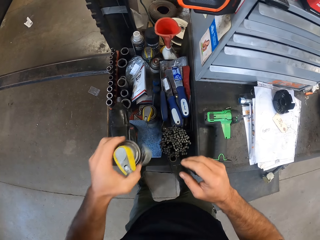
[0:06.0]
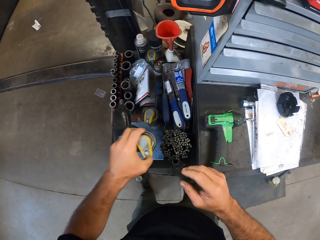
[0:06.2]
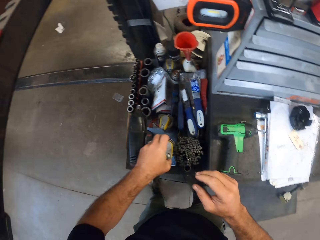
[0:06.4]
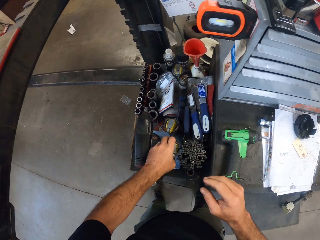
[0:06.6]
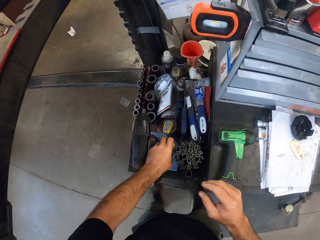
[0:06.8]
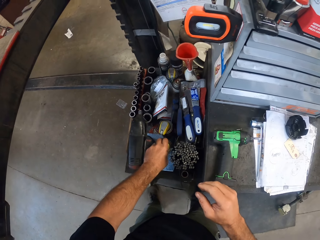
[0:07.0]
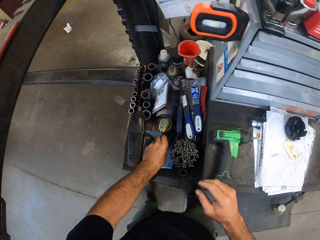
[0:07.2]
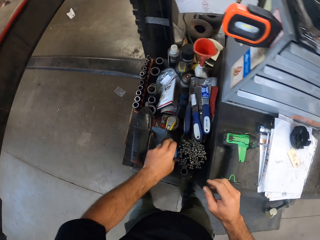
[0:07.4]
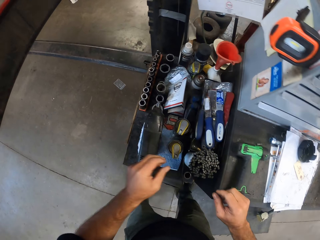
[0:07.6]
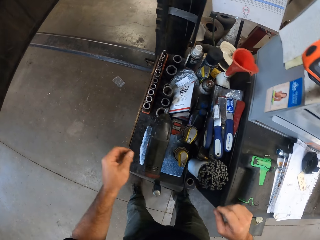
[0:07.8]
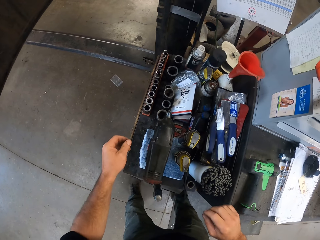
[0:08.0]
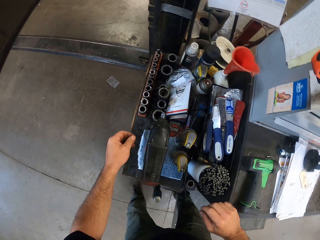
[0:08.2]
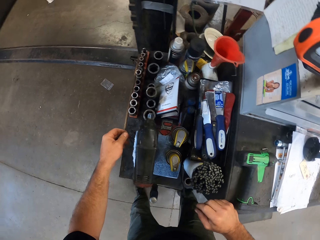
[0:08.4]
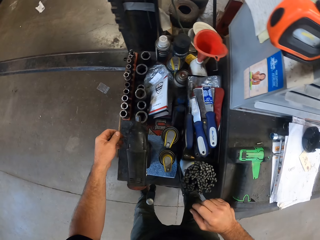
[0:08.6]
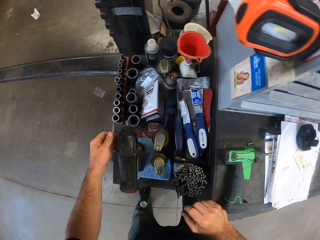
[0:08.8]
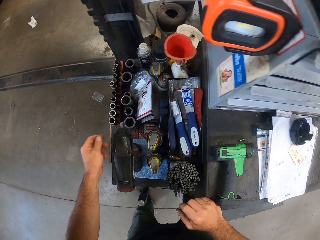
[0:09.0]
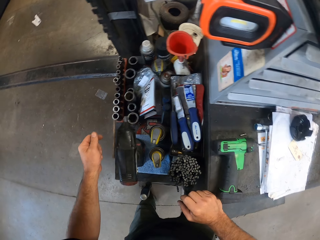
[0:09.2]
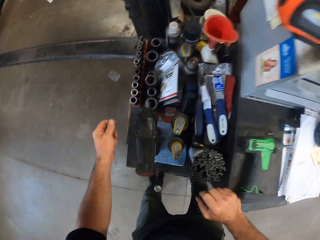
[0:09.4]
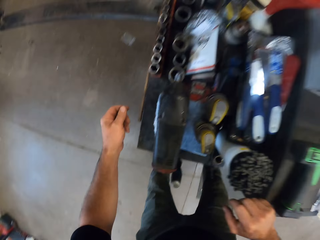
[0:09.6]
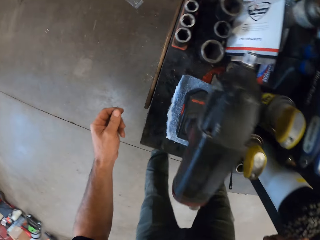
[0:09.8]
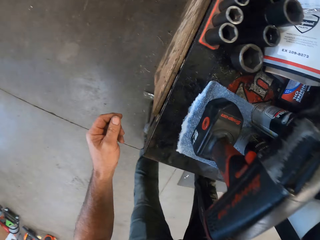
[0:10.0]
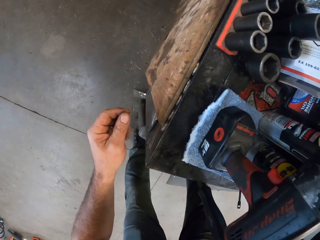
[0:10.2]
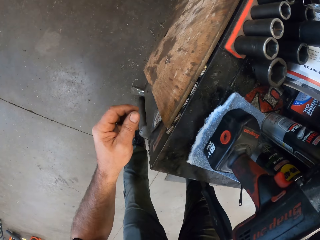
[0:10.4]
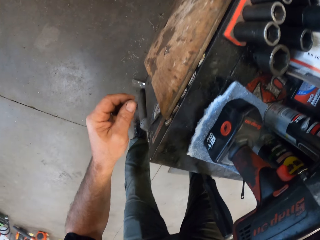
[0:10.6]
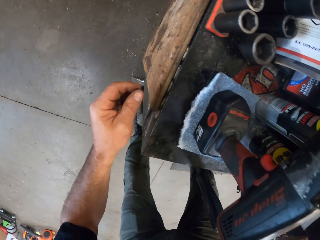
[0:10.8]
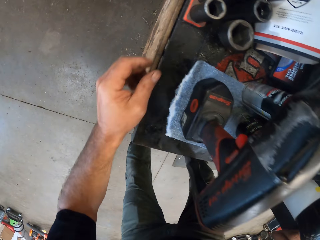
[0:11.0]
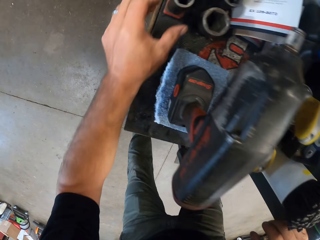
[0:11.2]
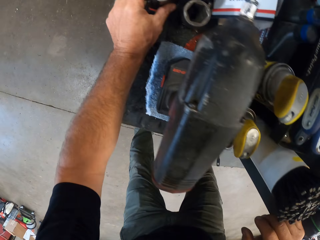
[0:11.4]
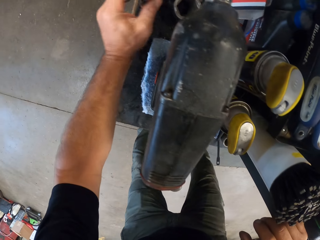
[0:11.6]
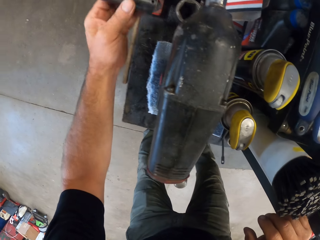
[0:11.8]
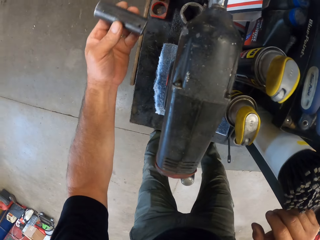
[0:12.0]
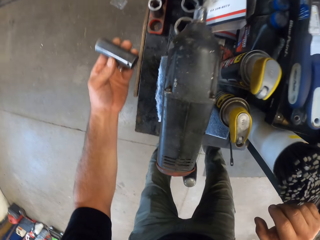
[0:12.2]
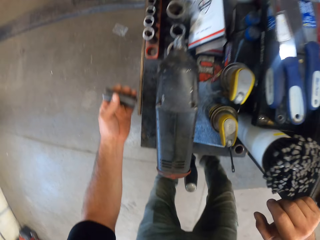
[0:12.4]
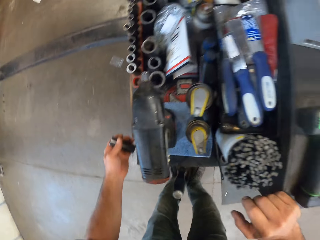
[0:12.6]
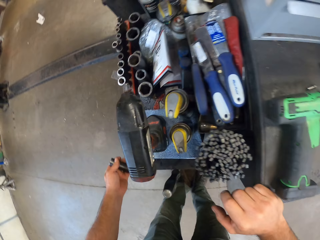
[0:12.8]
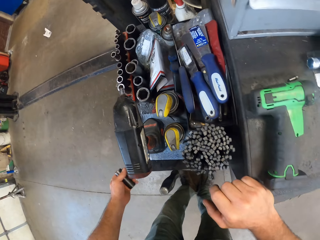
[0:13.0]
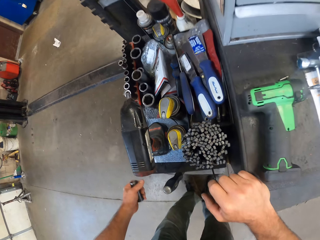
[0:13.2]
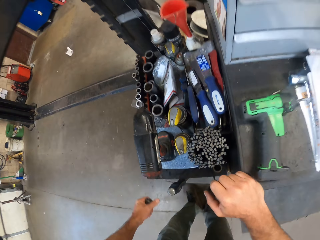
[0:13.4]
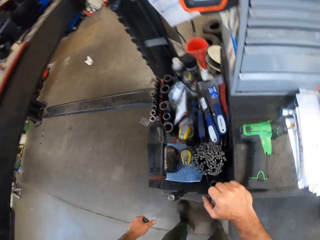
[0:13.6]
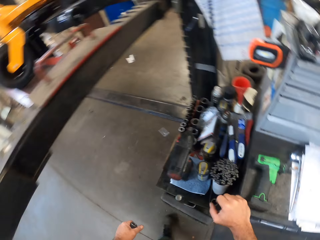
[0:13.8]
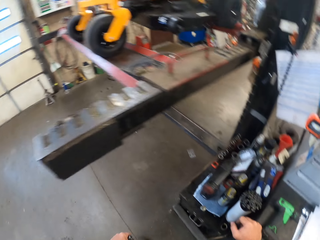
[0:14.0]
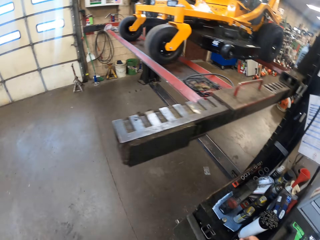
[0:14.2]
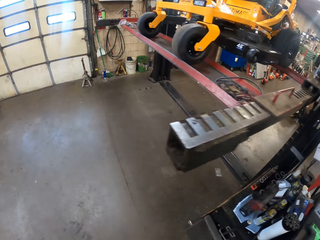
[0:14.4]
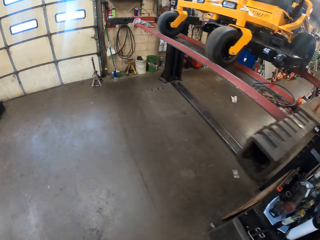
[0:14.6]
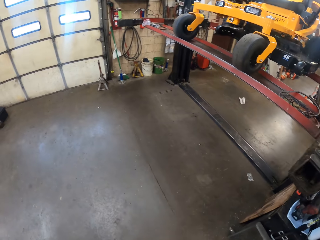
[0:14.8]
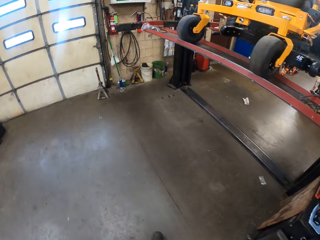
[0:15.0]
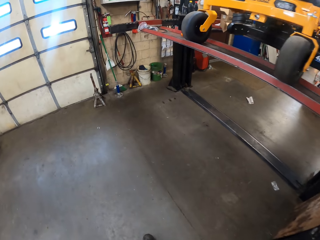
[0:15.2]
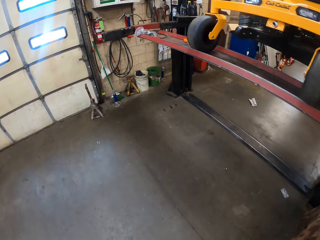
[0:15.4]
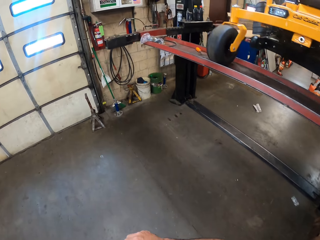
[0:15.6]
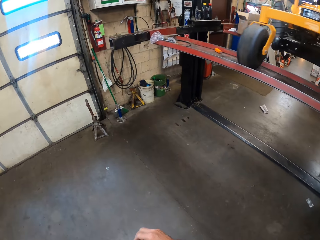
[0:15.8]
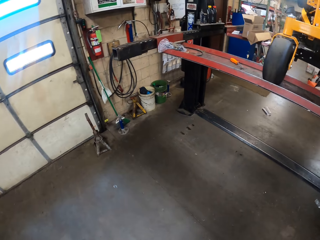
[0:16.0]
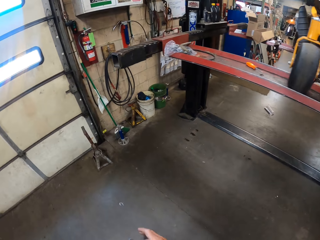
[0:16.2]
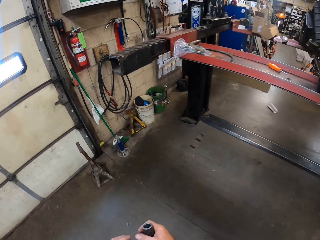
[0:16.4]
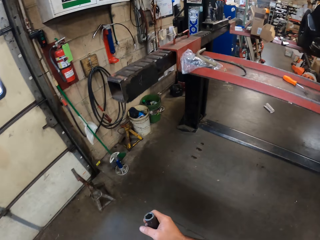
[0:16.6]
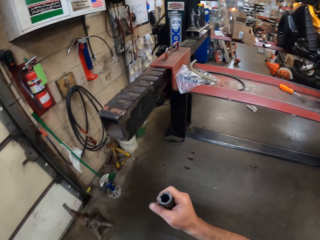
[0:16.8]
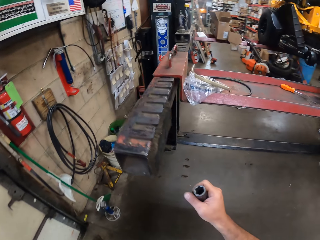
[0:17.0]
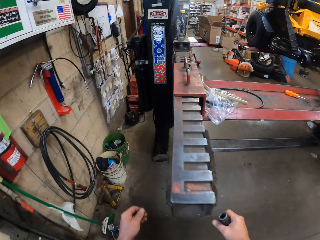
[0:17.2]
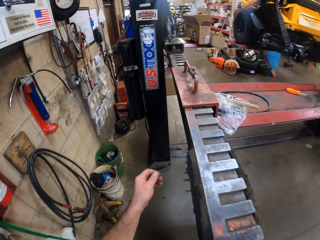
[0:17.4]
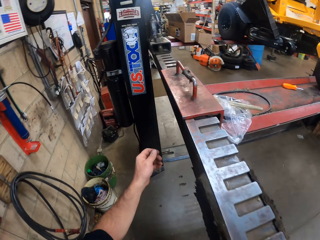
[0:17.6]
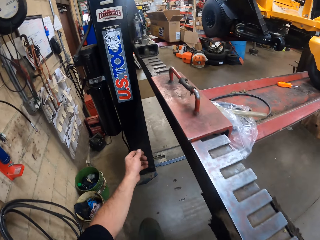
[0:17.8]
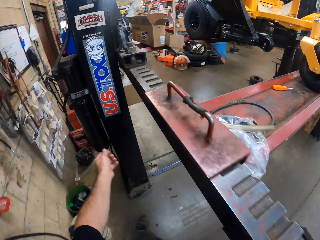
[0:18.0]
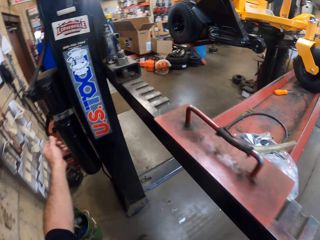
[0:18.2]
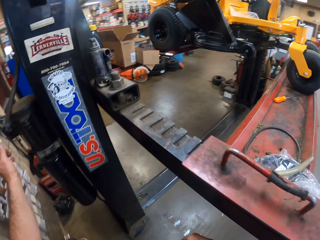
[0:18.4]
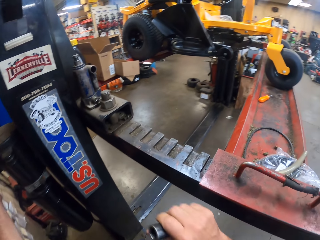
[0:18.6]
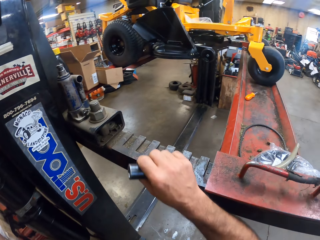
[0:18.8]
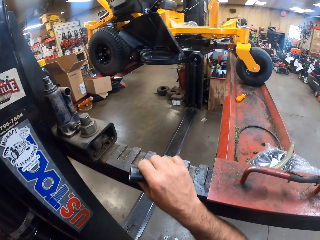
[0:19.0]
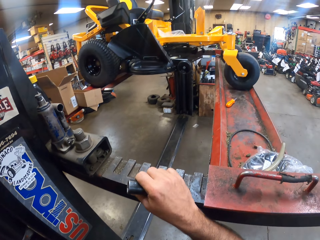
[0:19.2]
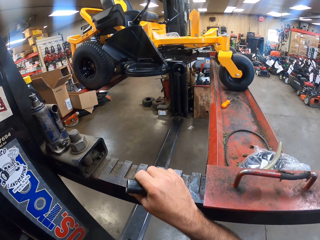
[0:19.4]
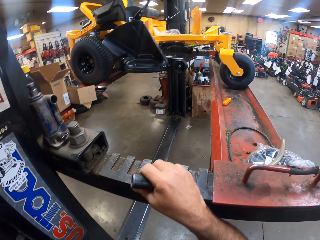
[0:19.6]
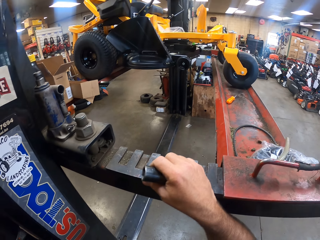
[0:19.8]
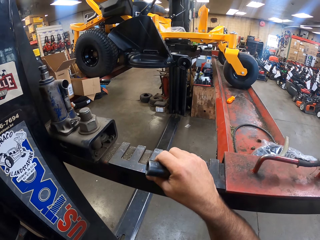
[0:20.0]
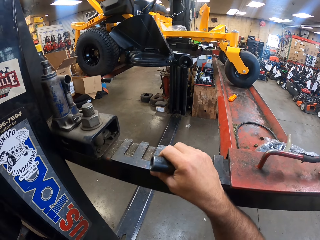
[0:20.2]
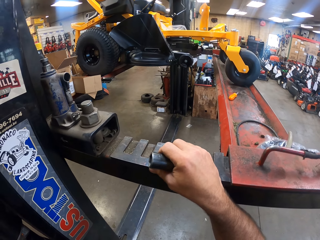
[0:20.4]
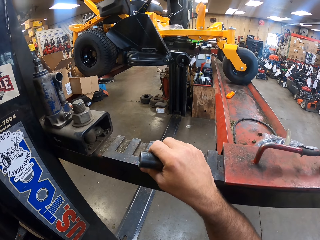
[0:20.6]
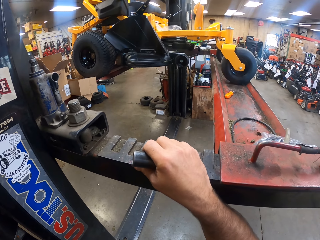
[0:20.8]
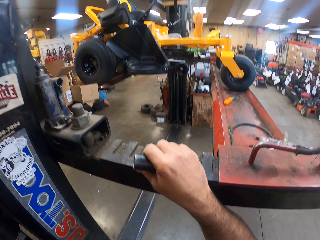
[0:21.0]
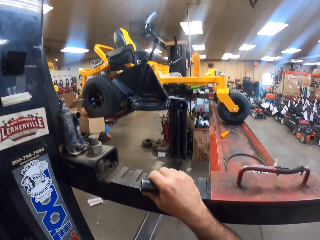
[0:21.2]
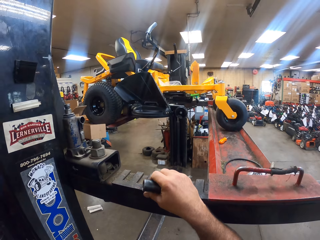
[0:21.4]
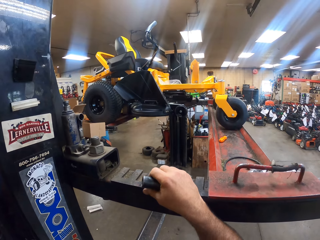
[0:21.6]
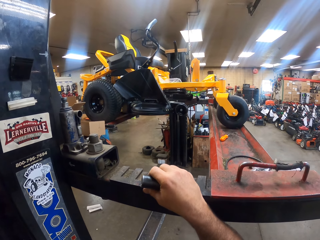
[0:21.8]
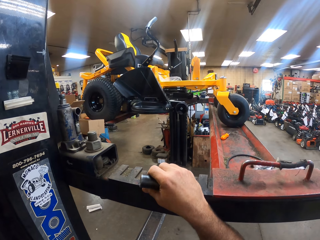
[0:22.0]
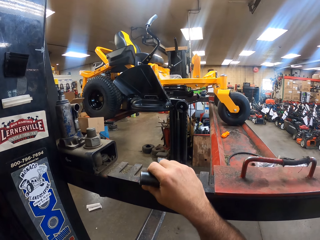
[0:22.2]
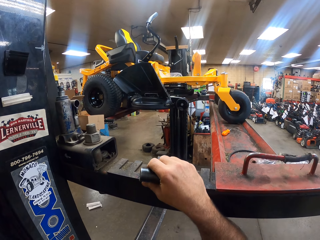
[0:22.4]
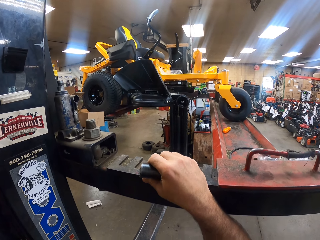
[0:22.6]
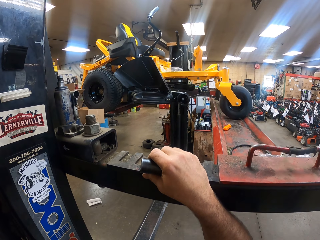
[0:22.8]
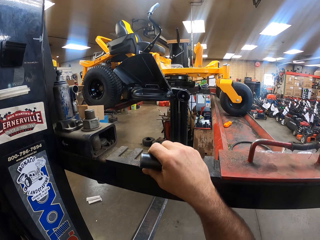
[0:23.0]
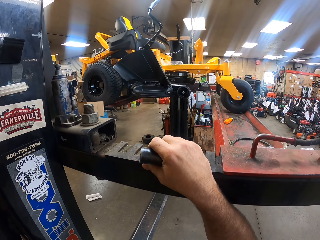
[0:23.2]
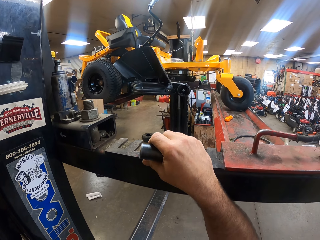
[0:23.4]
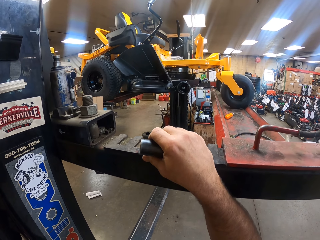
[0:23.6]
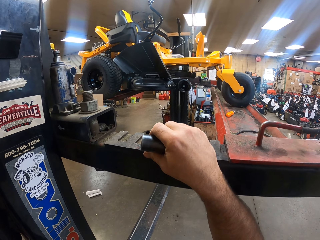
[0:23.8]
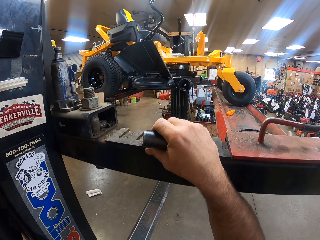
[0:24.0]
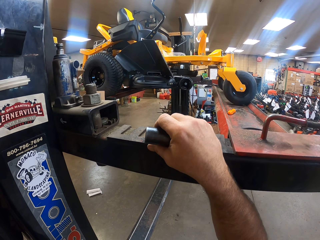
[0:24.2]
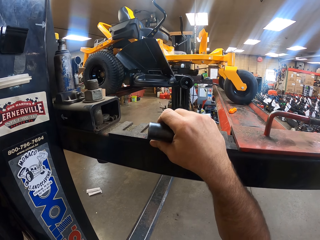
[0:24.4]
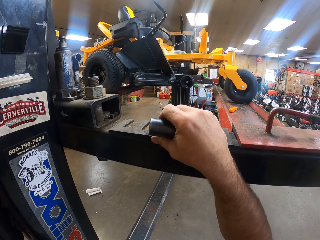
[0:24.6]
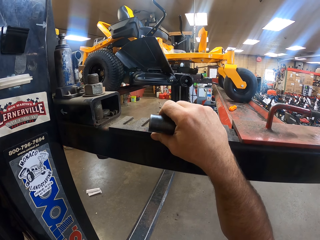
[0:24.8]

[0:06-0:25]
The camera wearer puts down something. He looks at the table. He picks up a bolt extractor on the table with his left hand. He walks towards a hydraulic lift. He places his right hand on the hydraulic lift cross beam. He lifts up the hydraulic lift platform from the hydraulic power unit with his left hand.

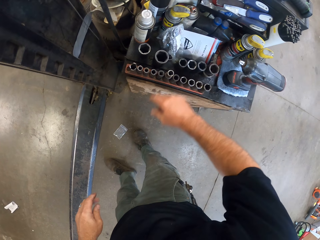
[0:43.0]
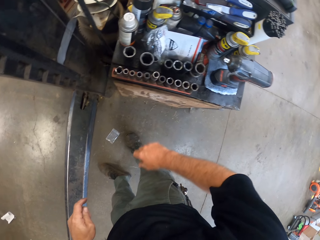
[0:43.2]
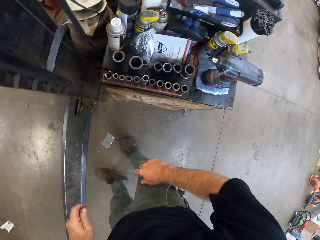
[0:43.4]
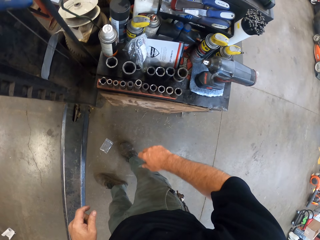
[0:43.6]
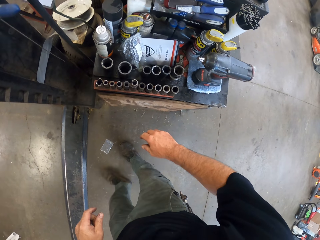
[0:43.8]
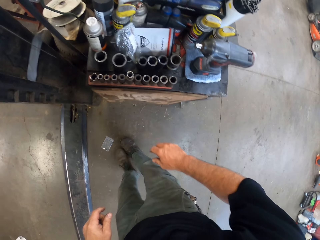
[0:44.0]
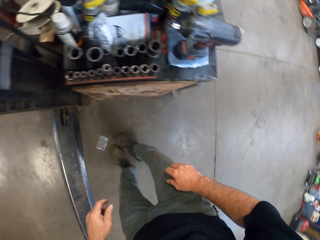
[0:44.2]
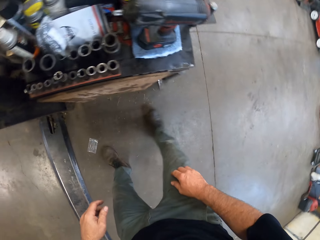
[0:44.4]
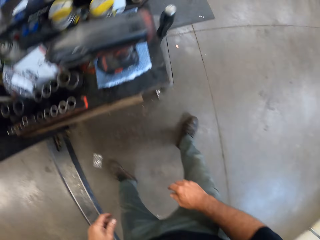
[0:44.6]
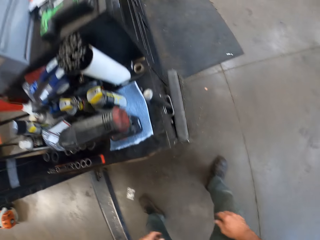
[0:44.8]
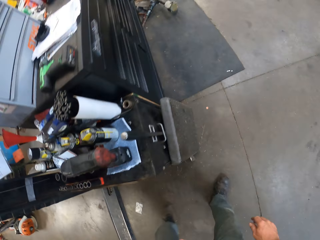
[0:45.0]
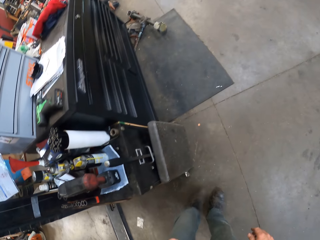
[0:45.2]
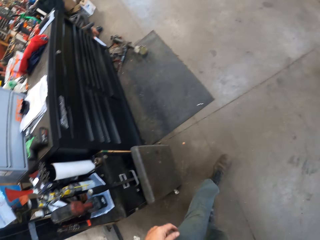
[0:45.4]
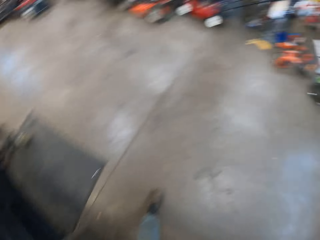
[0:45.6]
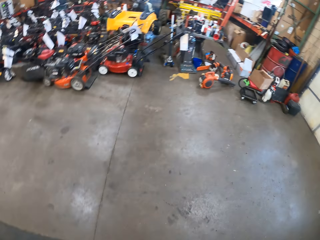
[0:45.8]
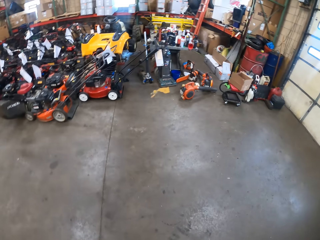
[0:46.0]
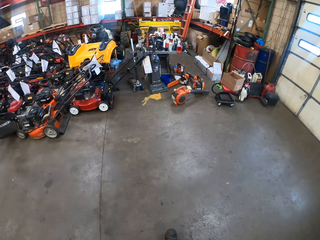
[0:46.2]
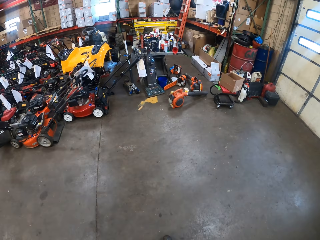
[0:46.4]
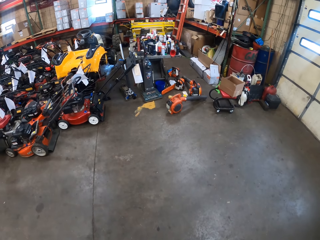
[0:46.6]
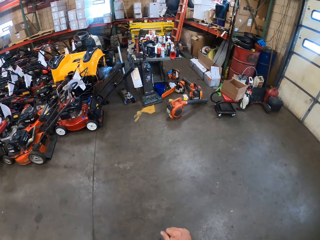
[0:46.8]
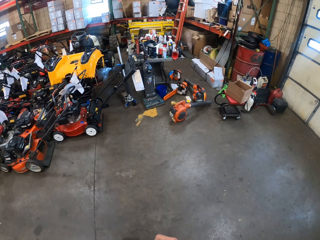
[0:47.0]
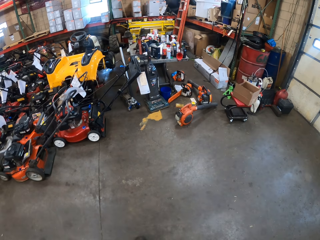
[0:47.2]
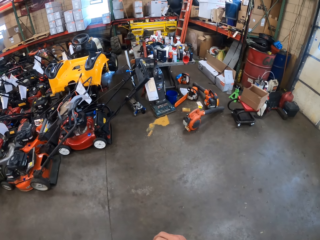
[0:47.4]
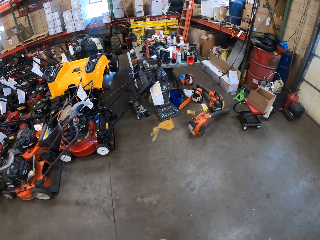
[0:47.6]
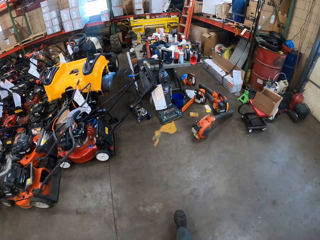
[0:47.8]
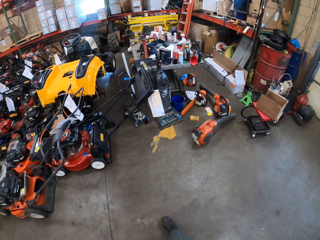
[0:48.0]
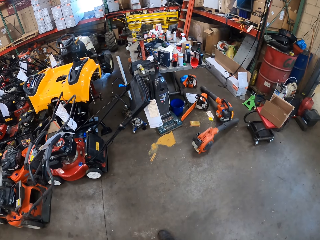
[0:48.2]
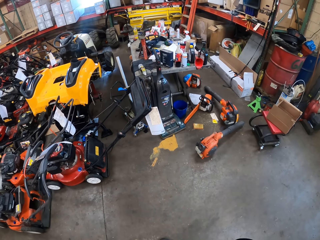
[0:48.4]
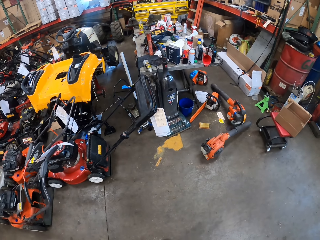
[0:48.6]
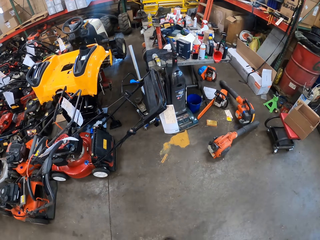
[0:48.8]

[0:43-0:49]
The camera wearer walks towards a tool box.
